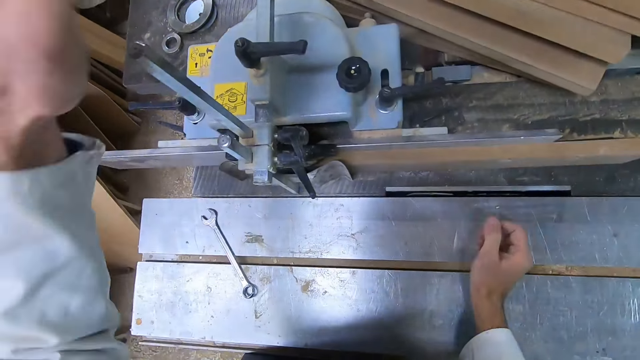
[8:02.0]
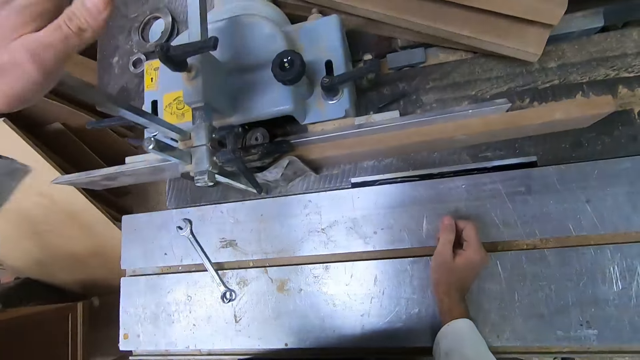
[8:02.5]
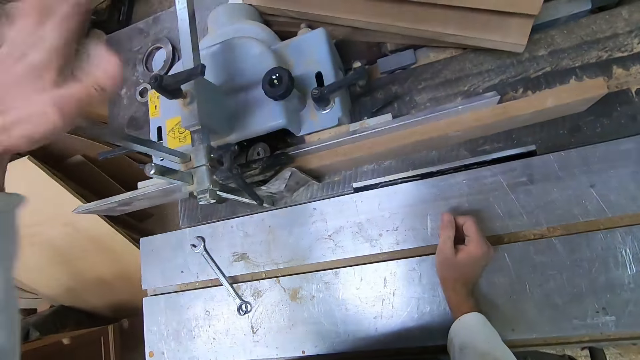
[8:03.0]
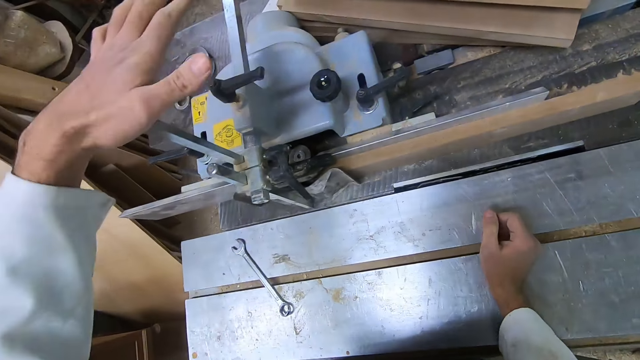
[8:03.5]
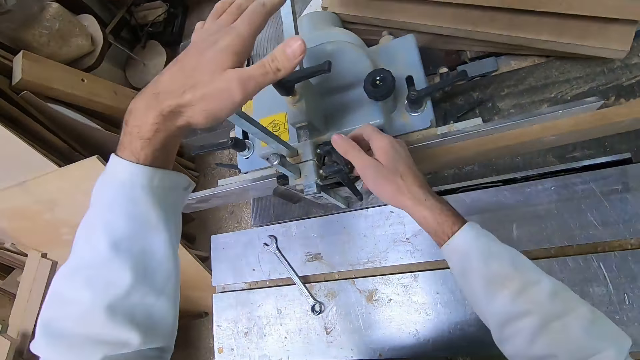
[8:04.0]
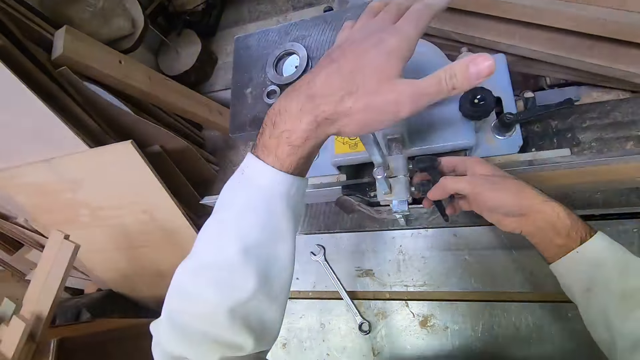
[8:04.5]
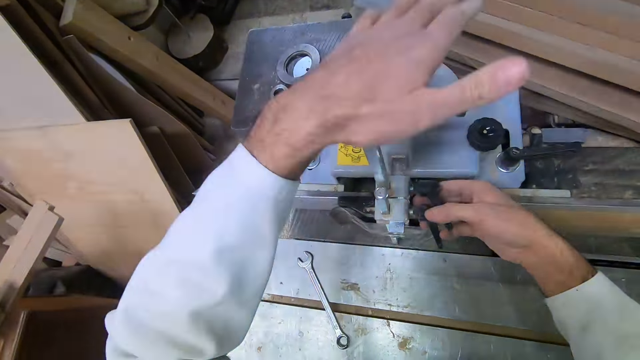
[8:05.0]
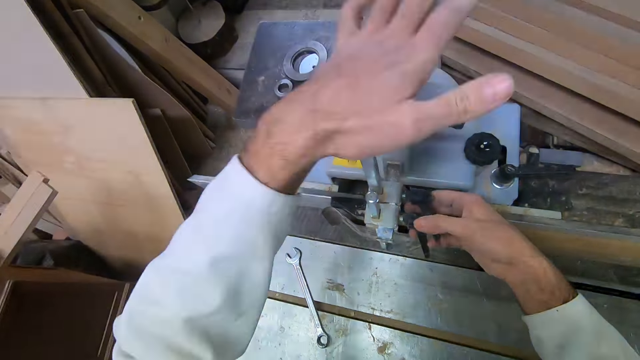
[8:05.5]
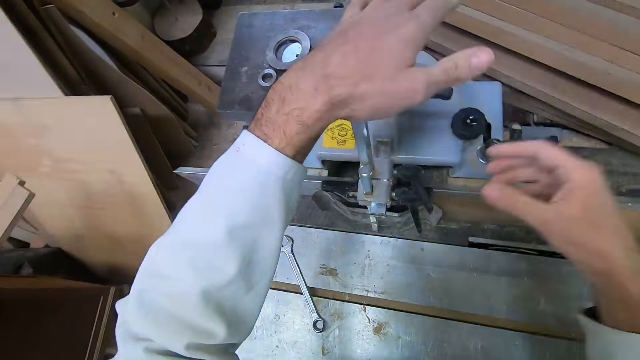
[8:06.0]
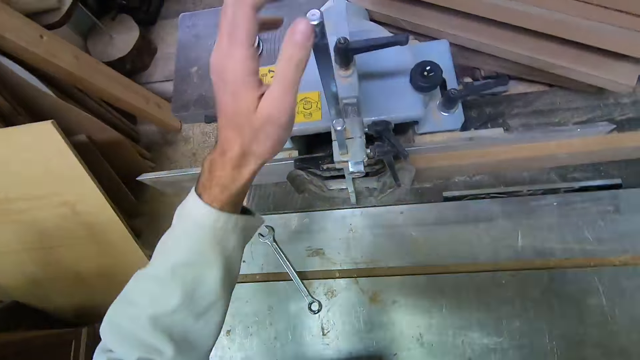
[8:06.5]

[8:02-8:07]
The camera wearer knocks something. They hold the bevel scale. They touch the camera.
